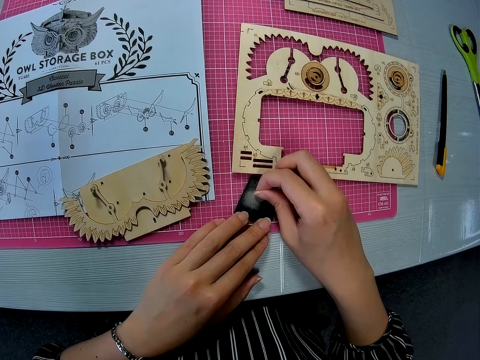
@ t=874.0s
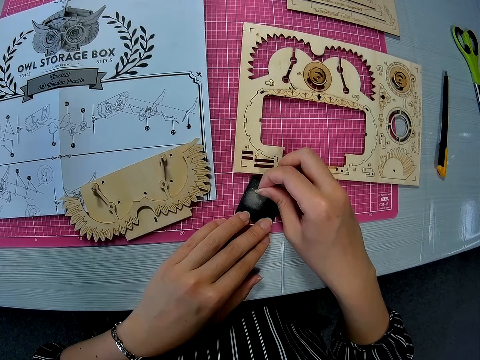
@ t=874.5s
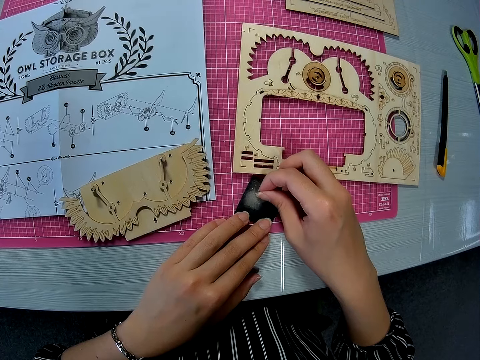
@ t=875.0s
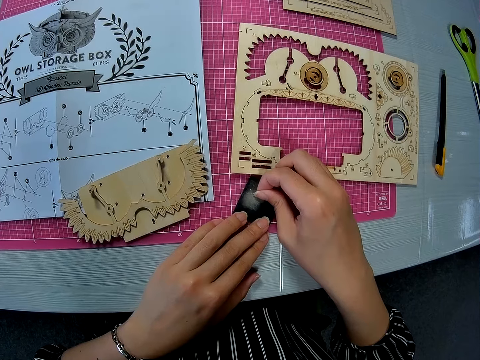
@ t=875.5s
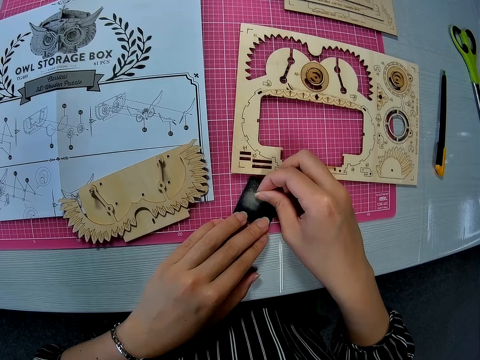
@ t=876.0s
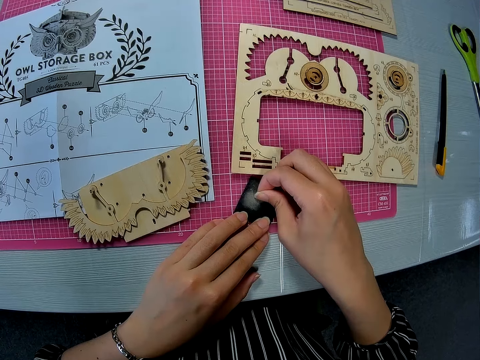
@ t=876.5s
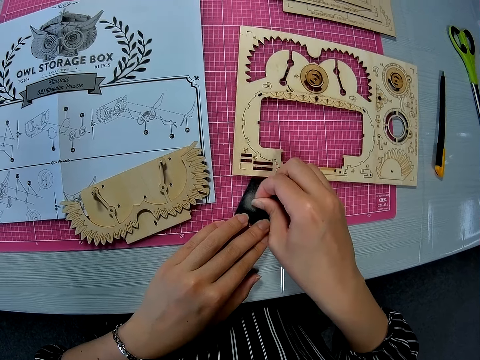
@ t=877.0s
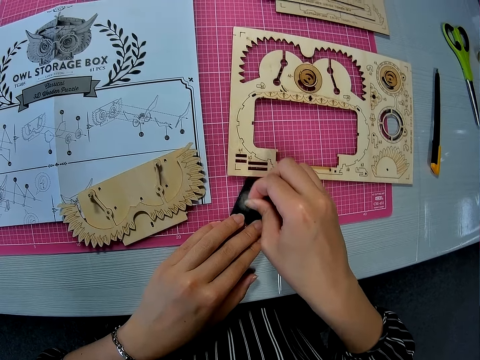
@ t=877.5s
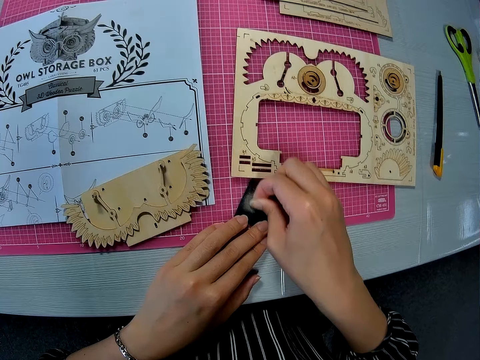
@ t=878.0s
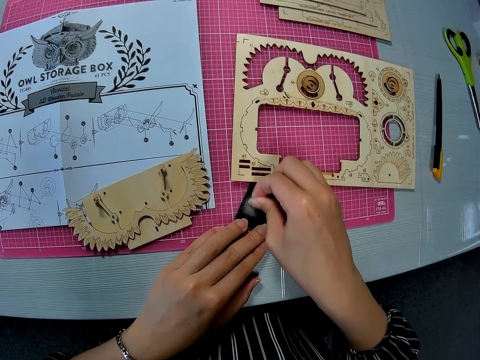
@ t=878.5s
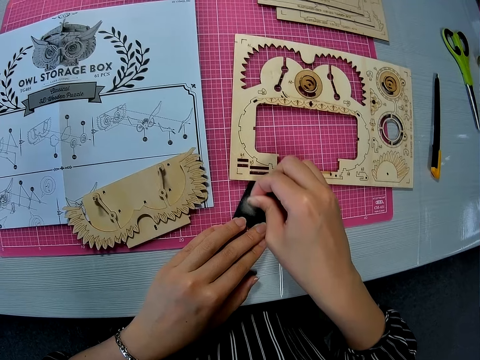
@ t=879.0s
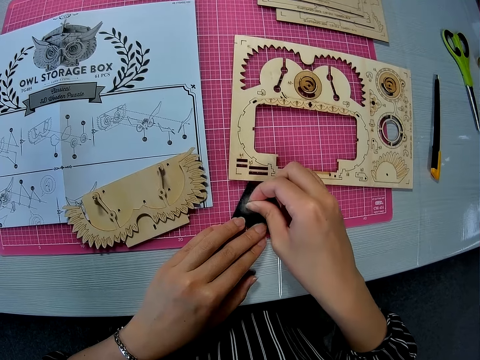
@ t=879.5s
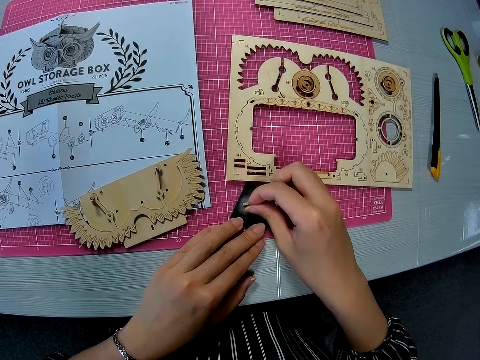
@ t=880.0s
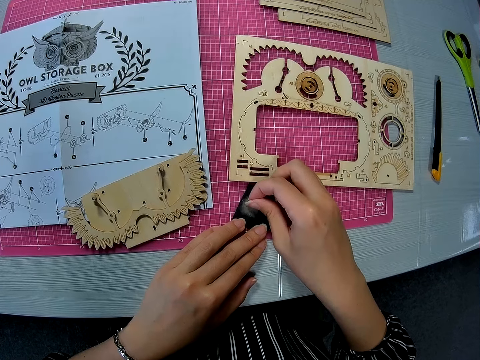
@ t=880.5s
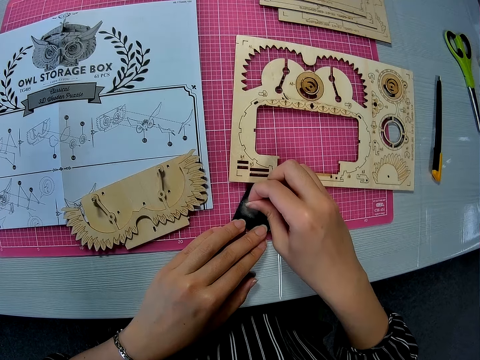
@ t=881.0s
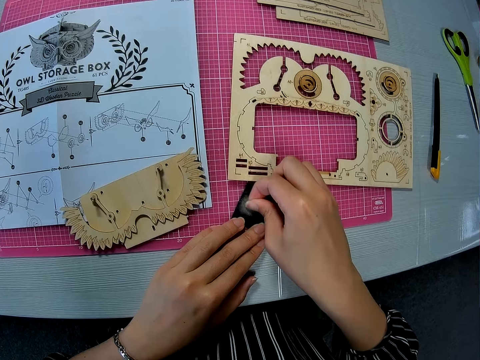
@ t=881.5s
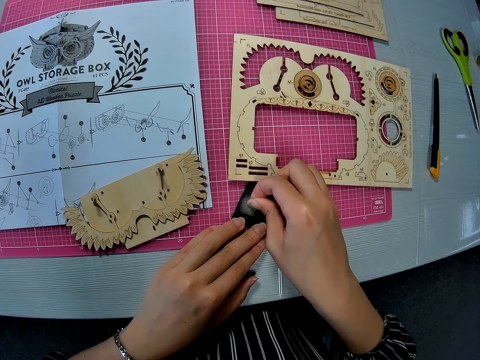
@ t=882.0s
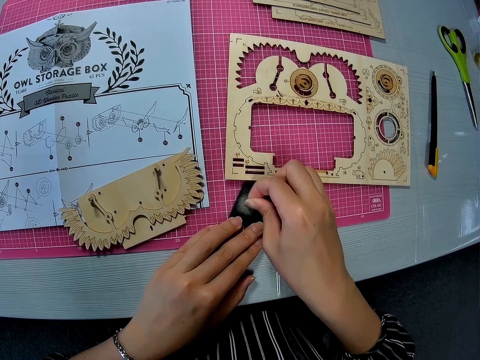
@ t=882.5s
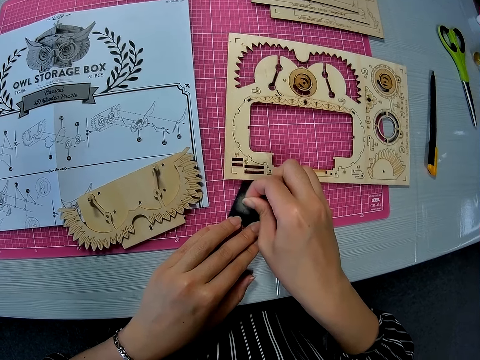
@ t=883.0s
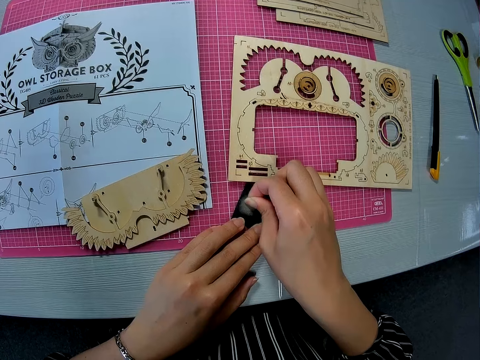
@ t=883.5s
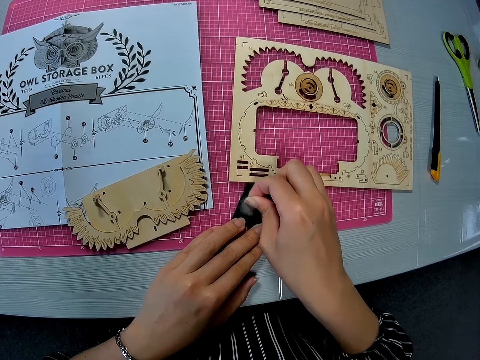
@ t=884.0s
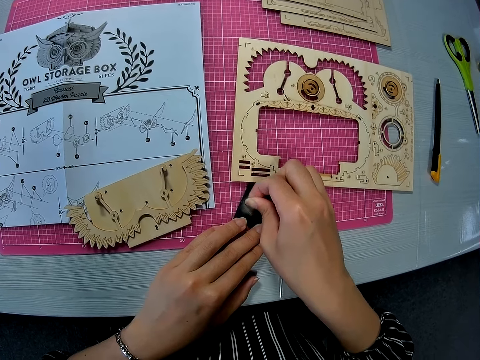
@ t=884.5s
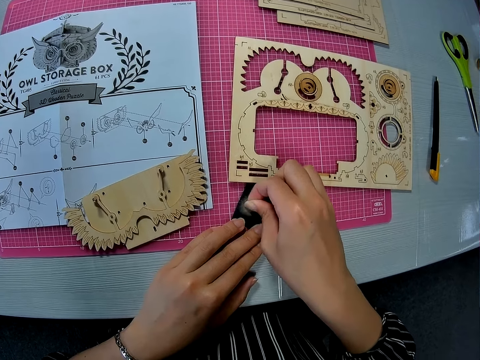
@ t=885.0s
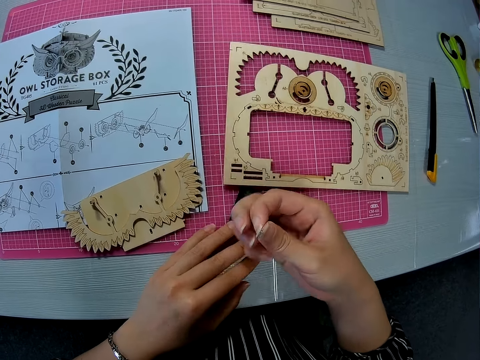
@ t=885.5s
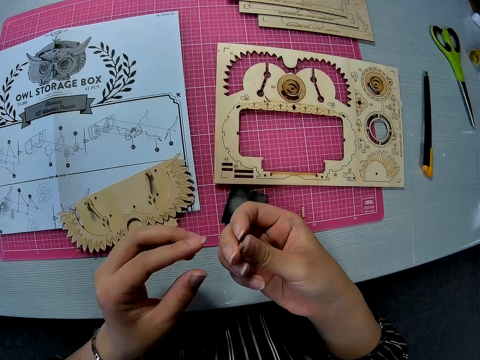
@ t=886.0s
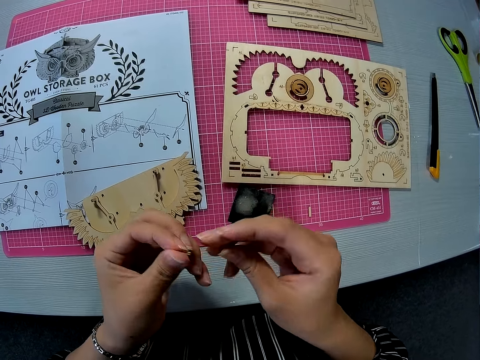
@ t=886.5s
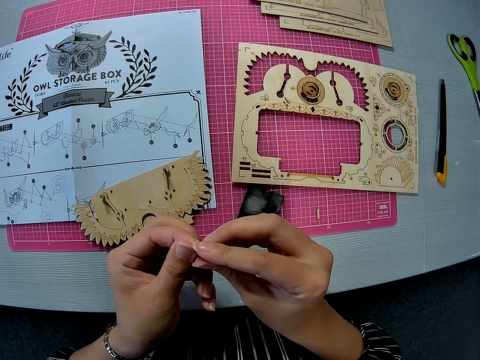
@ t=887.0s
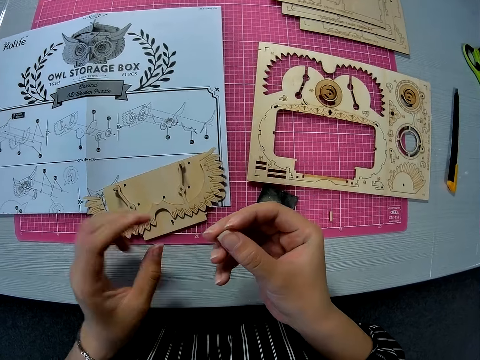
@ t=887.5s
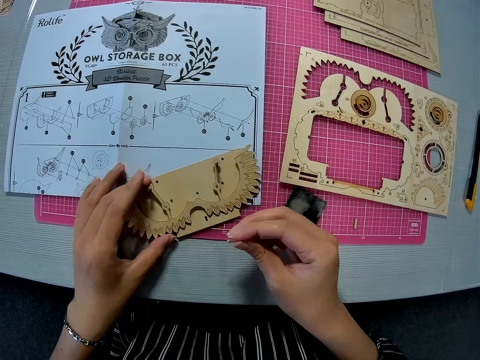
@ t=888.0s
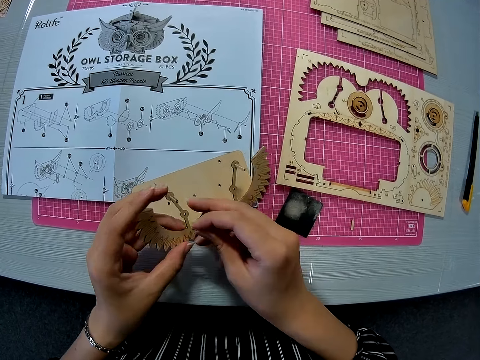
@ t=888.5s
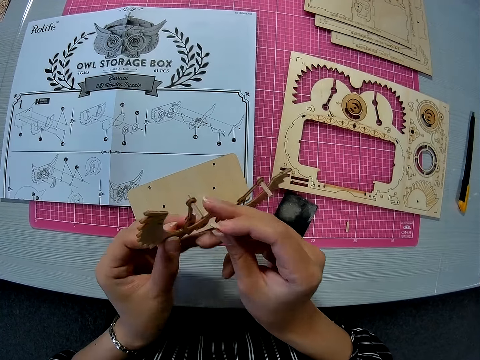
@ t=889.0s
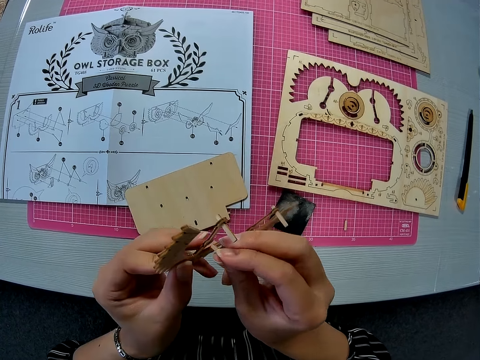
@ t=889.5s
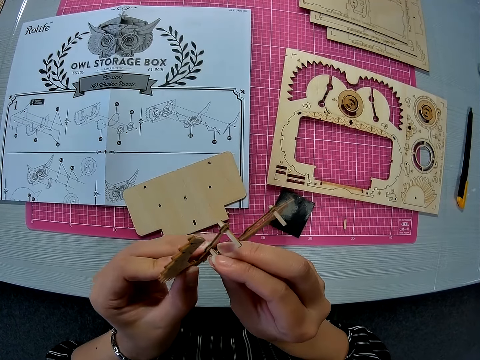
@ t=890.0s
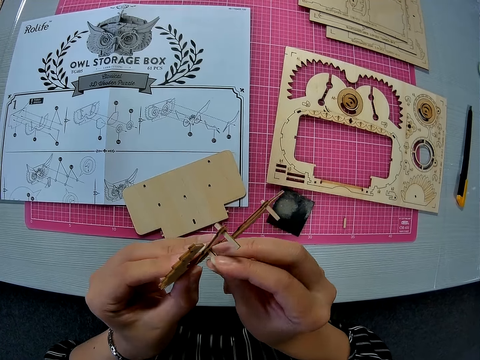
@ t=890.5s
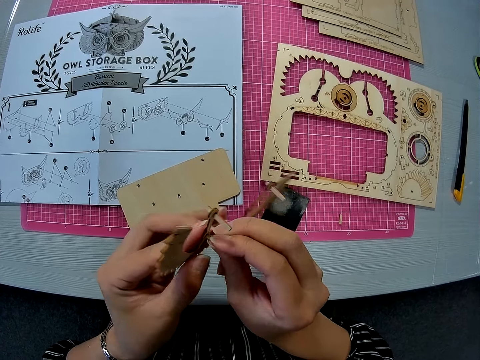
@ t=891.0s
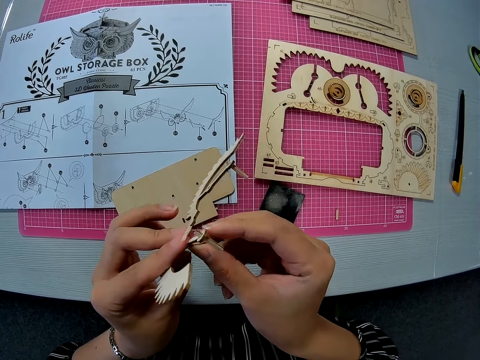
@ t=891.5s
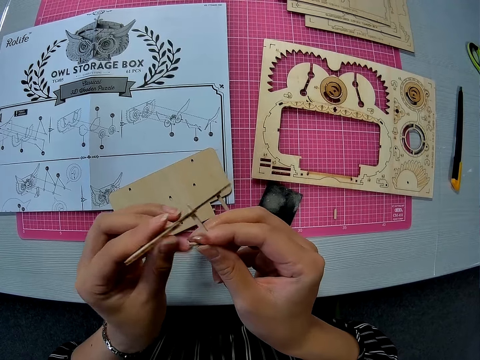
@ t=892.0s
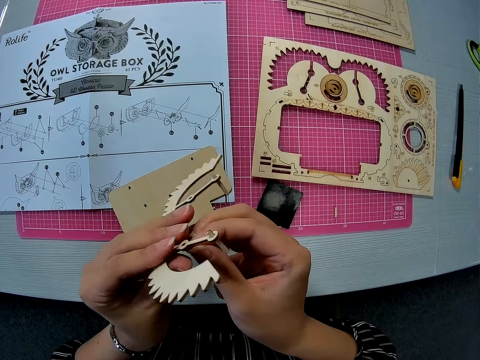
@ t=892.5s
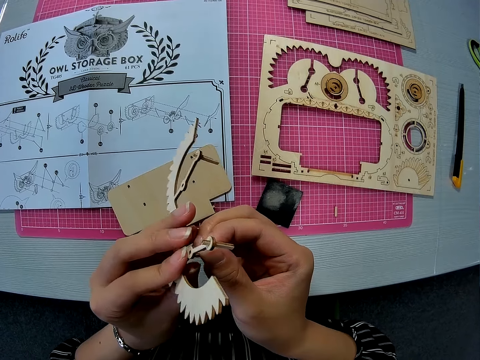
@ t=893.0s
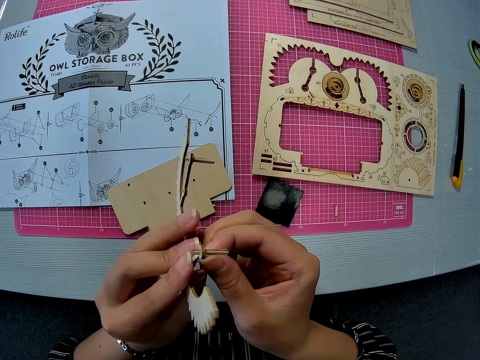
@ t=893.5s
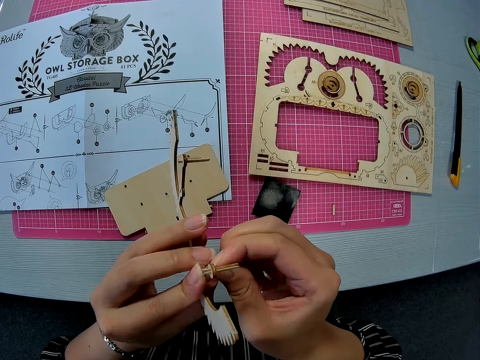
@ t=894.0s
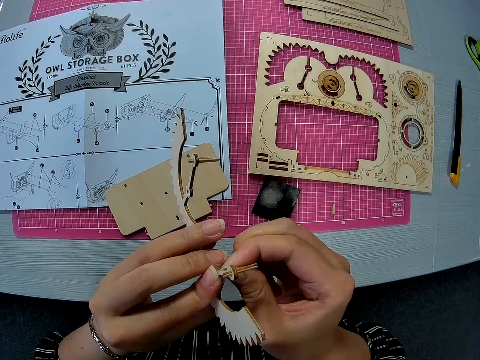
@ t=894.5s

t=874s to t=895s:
The camera wearer passes the wooden peg from her right hand to her left hand. She stares on the piece of wood. She passes the wooden peg from her left hand to her right hand. She picks the carved piece from the other piece with her left hand. She fixes the piece of wood on the paperboard. She inserts the wooden peg in a hole on the carved piece.

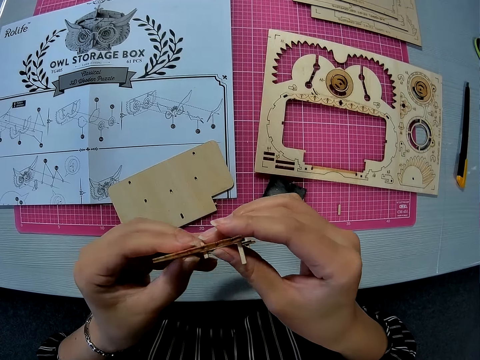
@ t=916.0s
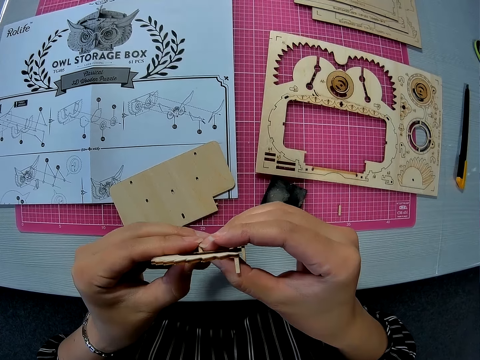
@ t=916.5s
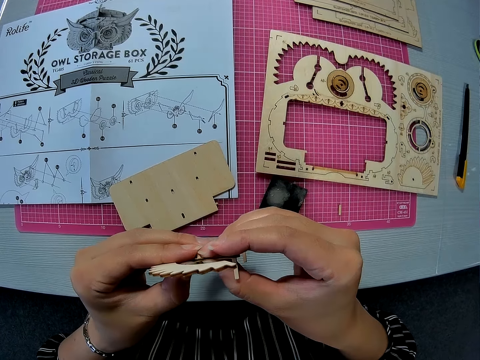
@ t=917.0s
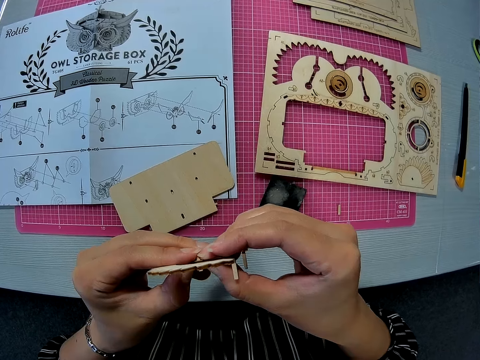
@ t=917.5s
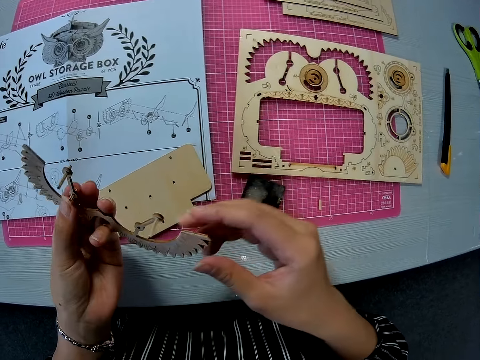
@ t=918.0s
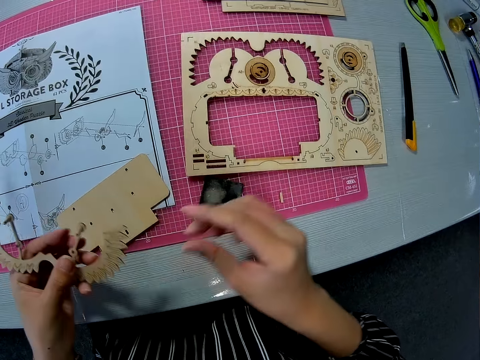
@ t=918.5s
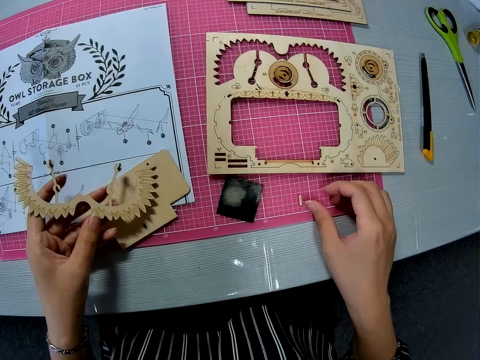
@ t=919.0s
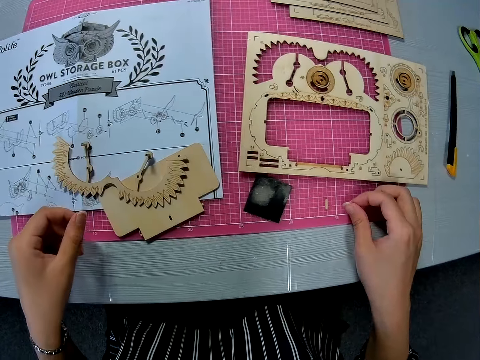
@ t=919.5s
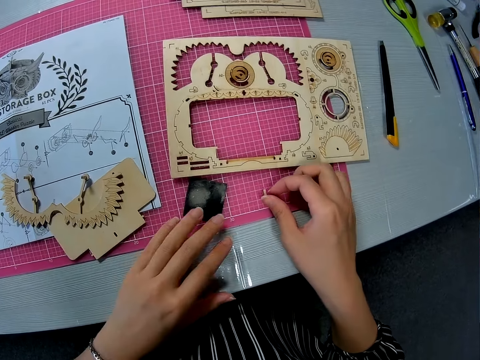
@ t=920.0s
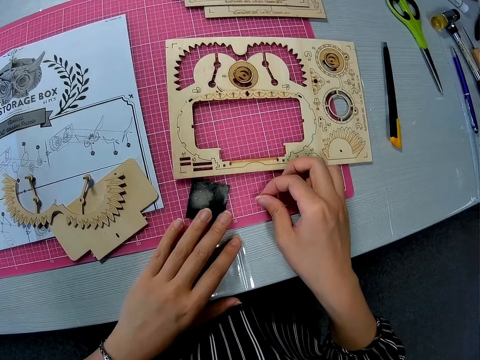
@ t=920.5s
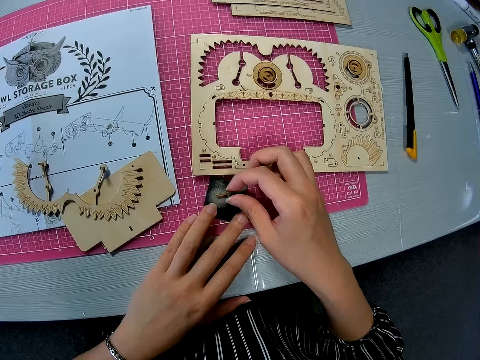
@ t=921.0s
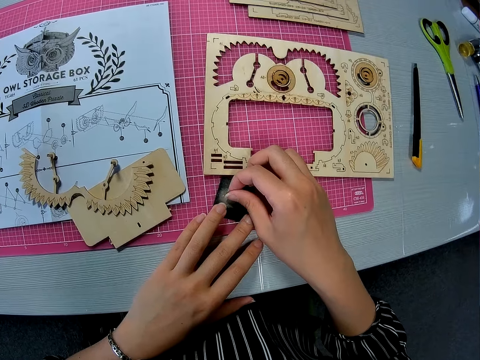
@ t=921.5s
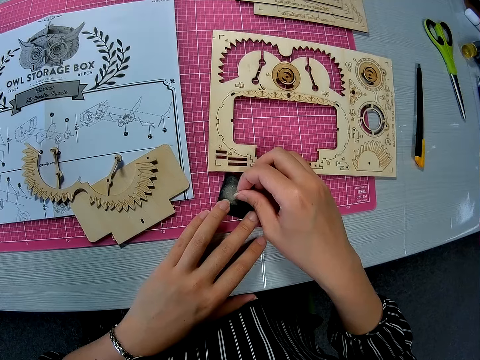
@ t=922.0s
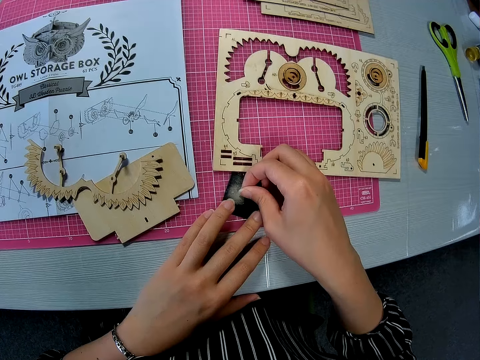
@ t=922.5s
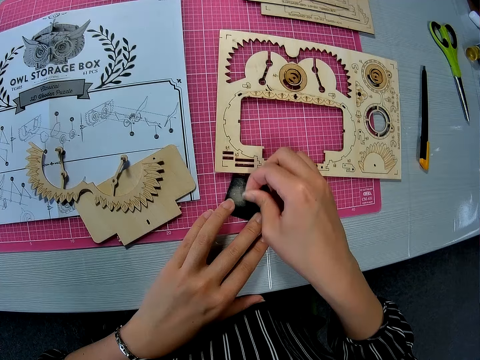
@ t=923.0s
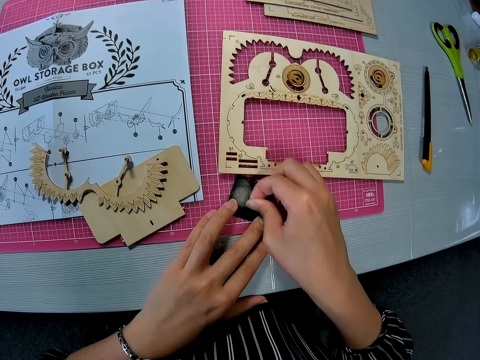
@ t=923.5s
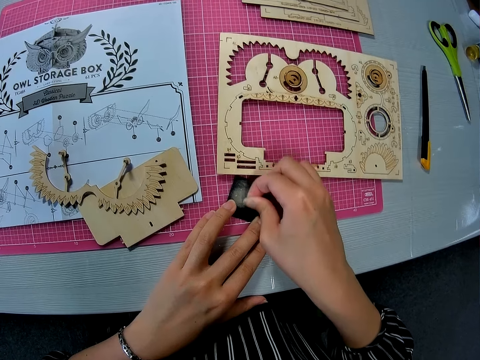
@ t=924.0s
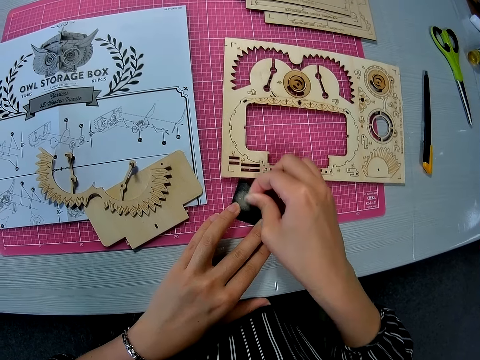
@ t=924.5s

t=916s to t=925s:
The camera wearer stares on the paperboard. She drops the carved piece on the other piece with her left hand. She drops the paperboard on the table. She picks up another small wooden peg from the pink sheet. She places her left hand on the sandpaper. She drops the wooden peg on the sandpaper. She picks the wooden peg from the sandpaper. She files the edge of the wooden peg on the sandpaper with her right hand.
